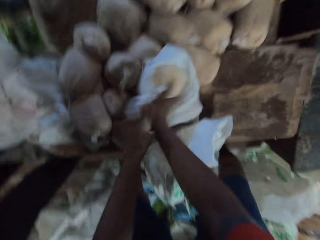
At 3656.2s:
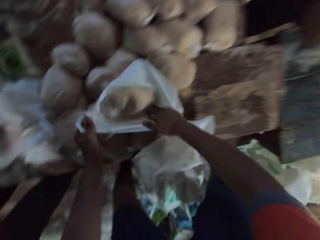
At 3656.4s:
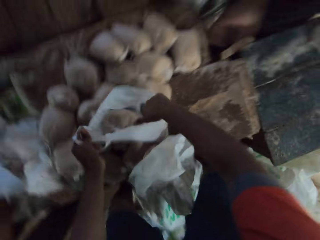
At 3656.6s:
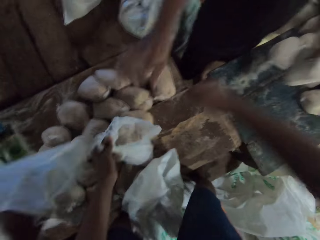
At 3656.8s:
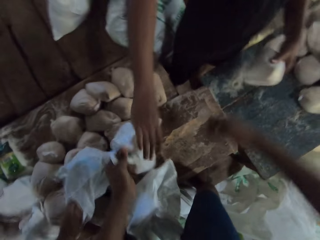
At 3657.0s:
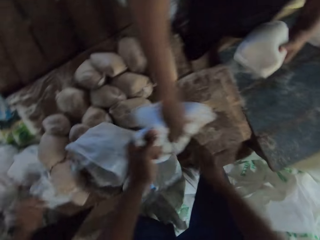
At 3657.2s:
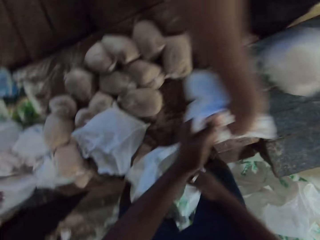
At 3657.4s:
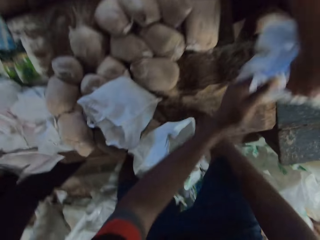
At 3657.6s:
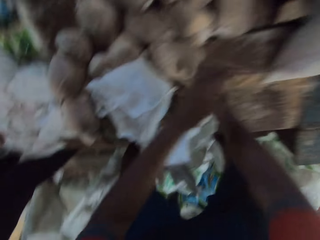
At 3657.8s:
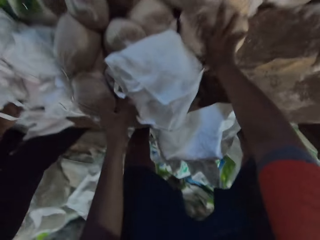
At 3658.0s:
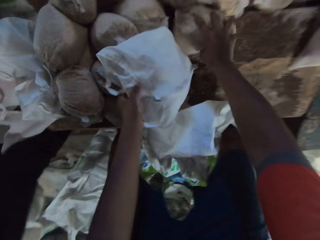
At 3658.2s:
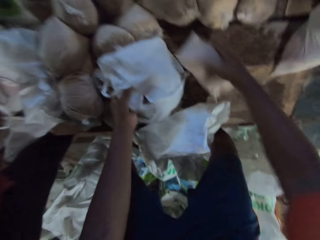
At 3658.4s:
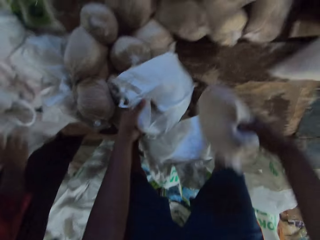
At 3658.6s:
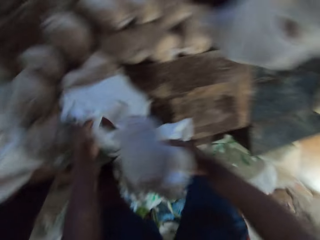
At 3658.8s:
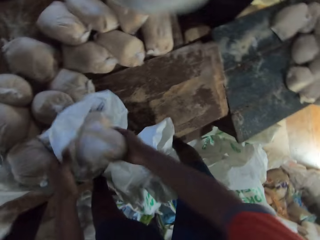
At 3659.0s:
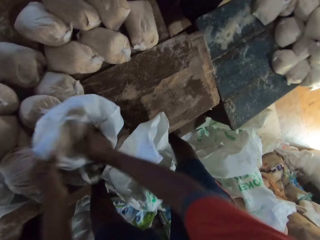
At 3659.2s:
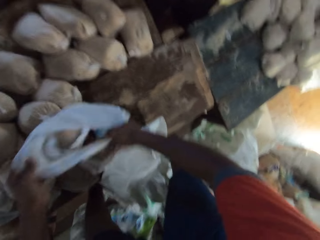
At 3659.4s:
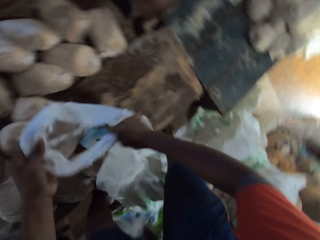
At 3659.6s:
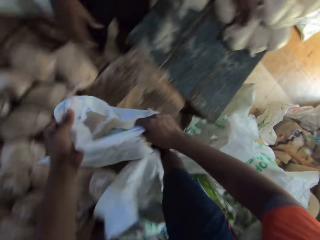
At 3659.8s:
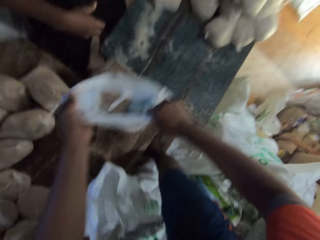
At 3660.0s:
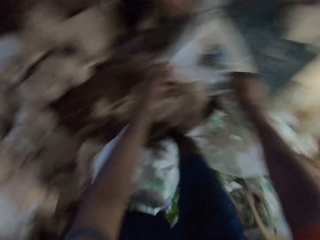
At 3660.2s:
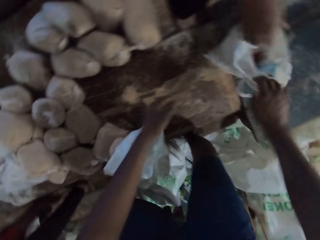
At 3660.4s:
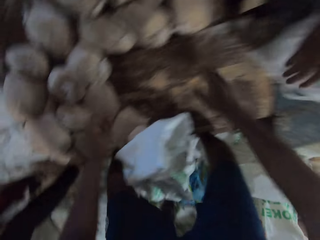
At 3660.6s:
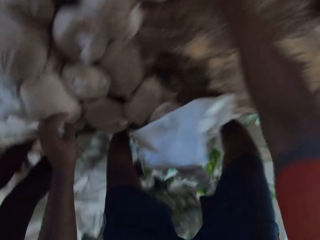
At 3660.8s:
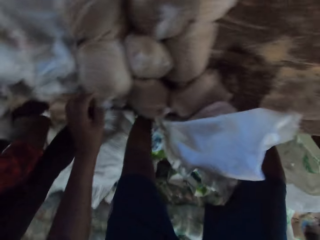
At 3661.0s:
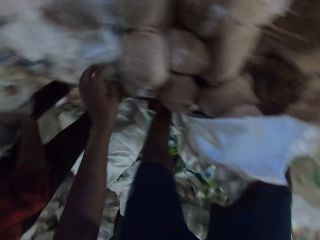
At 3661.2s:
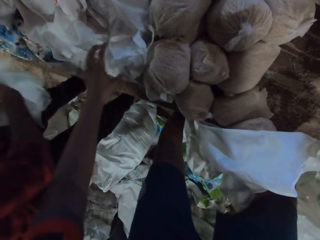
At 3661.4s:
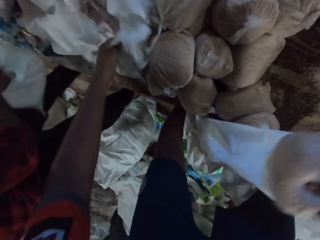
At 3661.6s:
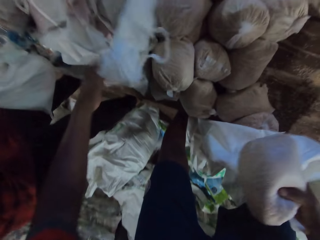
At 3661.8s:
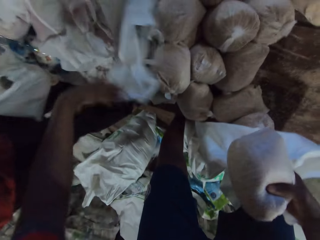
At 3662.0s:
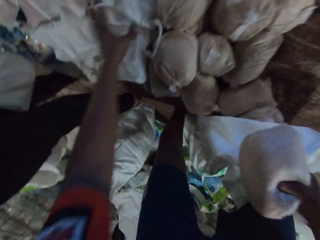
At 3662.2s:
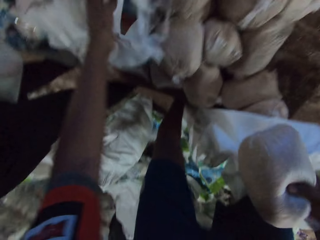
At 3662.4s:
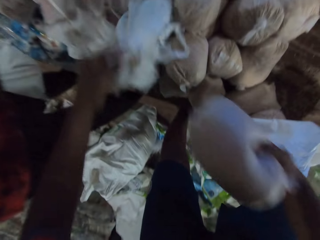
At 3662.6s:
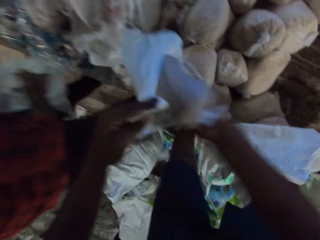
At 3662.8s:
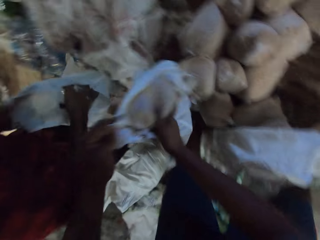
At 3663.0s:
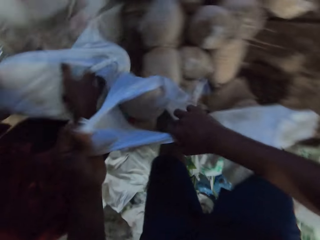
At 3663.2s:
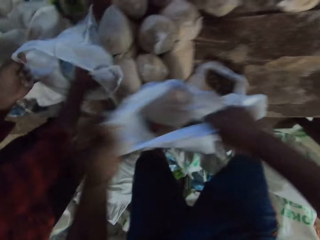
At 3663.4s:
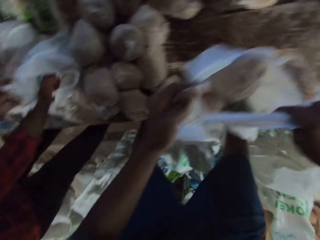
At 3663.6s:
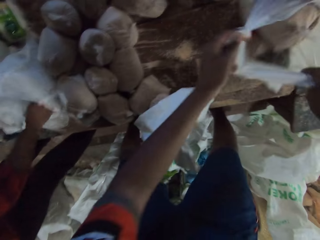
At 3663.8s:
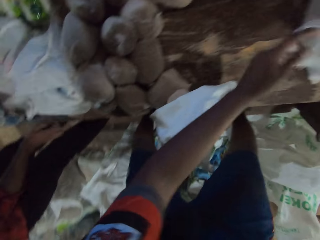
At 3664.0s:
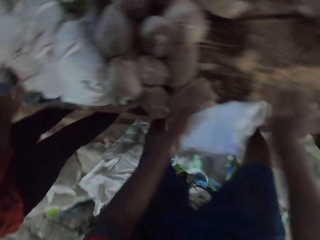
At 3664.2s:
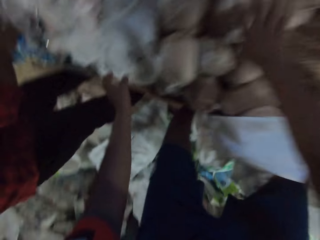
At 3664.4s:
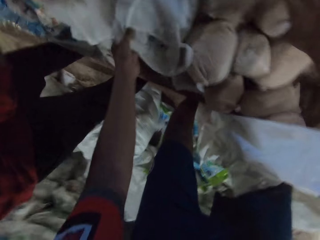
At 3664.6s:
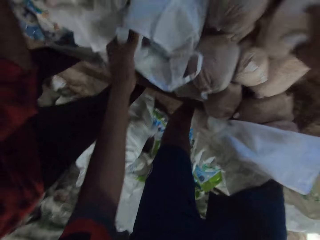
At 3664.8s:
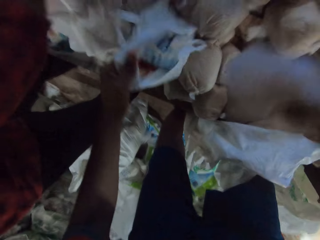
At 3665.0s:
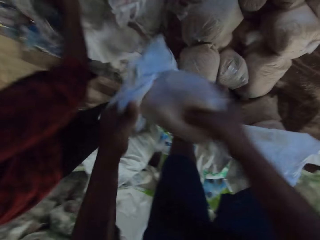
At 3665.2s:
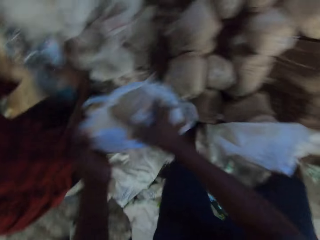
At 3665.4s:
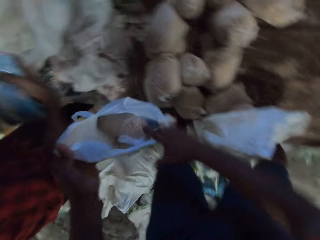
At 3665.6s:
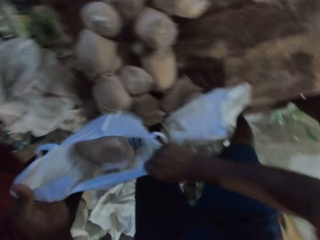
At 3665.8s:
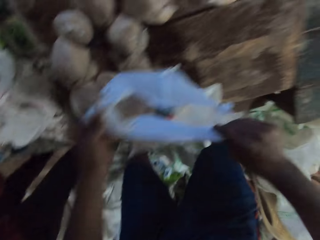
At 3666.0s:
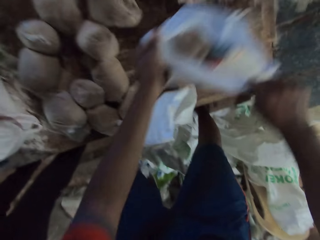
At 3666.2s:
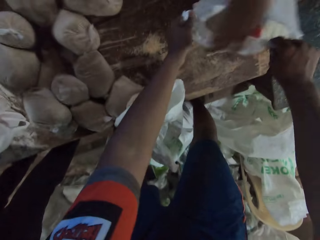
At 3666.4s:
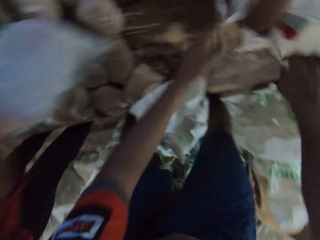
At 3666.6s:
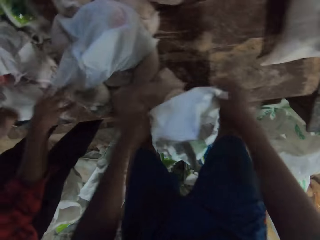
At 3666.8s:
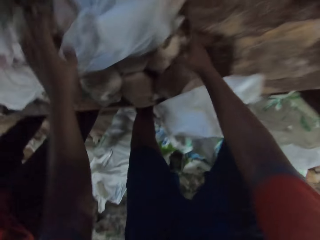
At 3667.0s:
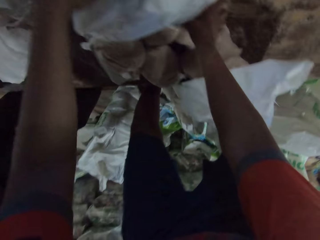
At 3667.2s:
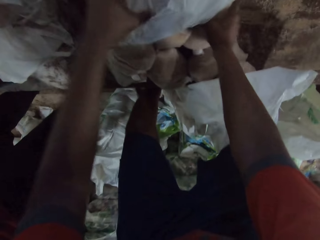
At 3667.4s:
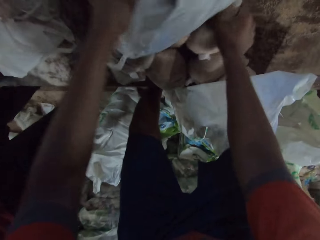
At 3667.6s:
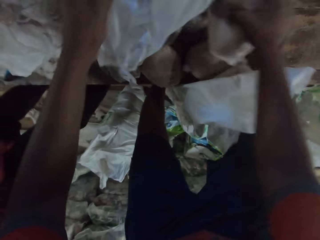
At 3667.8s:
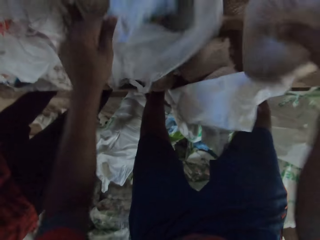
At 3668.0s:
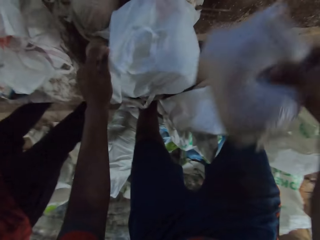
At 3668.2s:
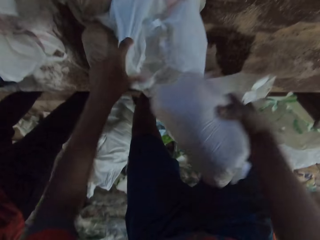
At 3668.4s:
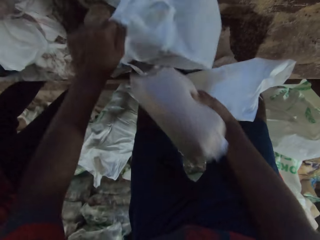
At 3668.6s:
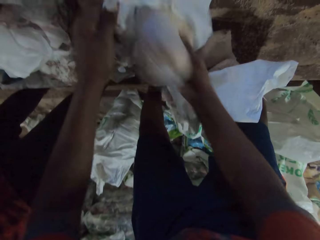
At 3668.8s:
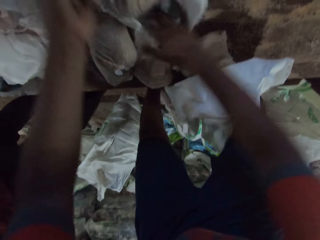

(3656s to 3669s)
The camera wearer carries the carrier bag from the table with both hands. A man drops a carrier bag on the table with both hands. The camera wearer passes the carrier bag to another man with his left hand. The other man collects the carrier bag from the camera wearer with his right hand, and drops the carrier bag on the table with his right hand. The camera wearer picks a pack of wheat flour from the table with his right hand. He holds a carrier bag on the table with his left hand. He puts the pack of wheat flour in the carrier bag in his left hand with his right hand. He carries the carrier bag from the table with both hands. He drops the carrier bag on the table with both hands. The other man carries the carrier bag from the table with his right hand. The camera wearer picks a pack of wheat flour from the table with his right hand. The first man puts a pack of soap in a carrier bag in his left hand with his right hand. The camera wearer picks a carrier bag from the table with his left hand. He puts the pack of wheat flour in the carrier bag in his left hand with his right hand. The first man drops the carrier bag on the table with both hands. The camera wearer holds the carrier bag with both hands. He passes the carrier bag to the other man with both hands. He picks a carrier bag from the table with his left hand. He picks a pack of wheat flour from the table with his right hand. He puts the pack of wheat flour in the carrier bag in his left hand with his right hand. The first man picks a pack of soap from the table with his right hand. The camera wearer holds the carrier bag with both hands. He drops the carrier bag on the table with both hands. The other man carries the carrier bag from the table with both hands. The first man drops a carrier bag on the table with both hands. The camera wearer picks a pack of wheat flour from the table with his right hand. He picks a carrier bag from the table with his left hand. He puts the pack of wheat flour in the carrier bag in his left hand with his right hand.

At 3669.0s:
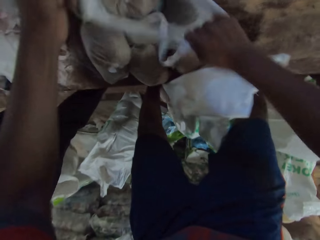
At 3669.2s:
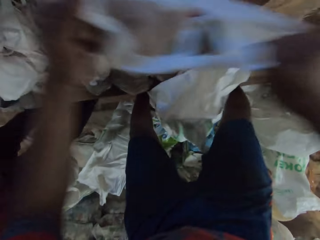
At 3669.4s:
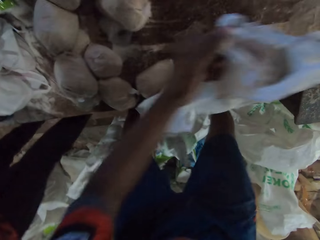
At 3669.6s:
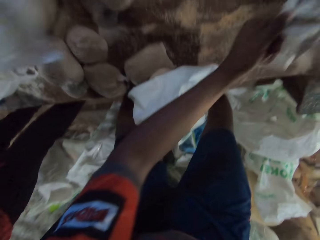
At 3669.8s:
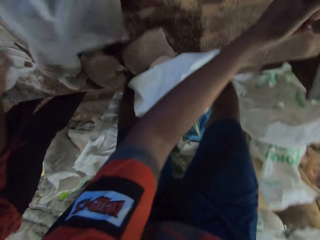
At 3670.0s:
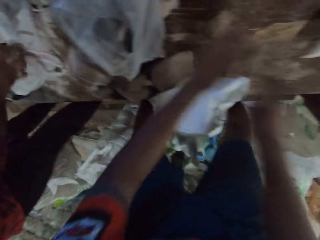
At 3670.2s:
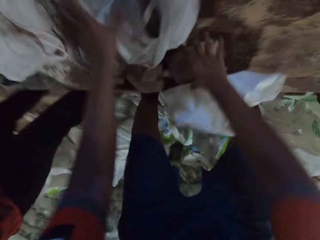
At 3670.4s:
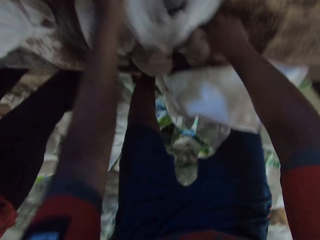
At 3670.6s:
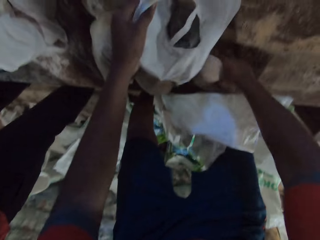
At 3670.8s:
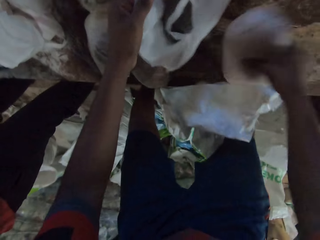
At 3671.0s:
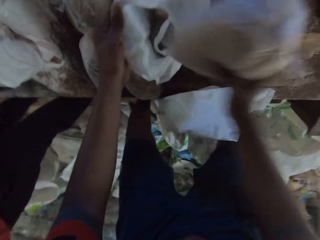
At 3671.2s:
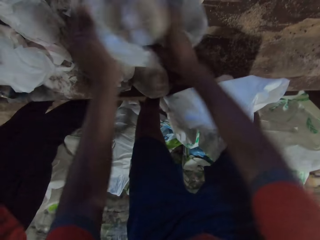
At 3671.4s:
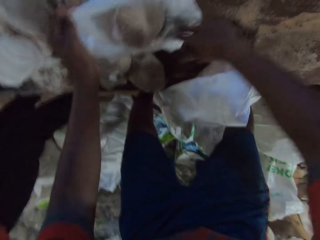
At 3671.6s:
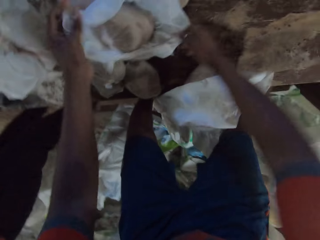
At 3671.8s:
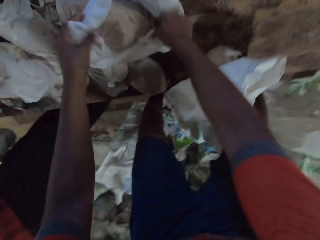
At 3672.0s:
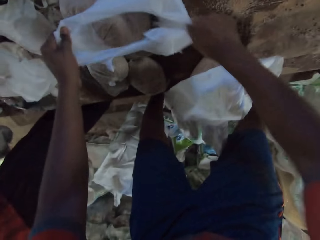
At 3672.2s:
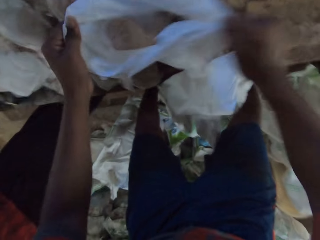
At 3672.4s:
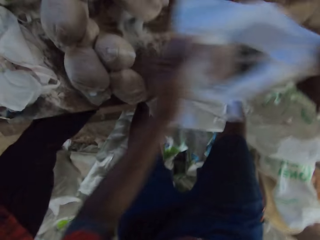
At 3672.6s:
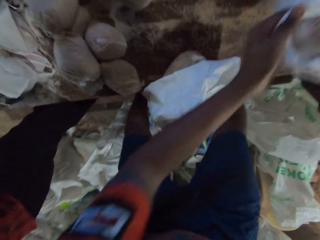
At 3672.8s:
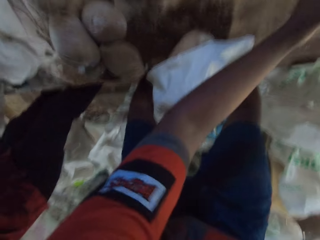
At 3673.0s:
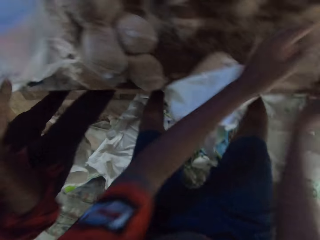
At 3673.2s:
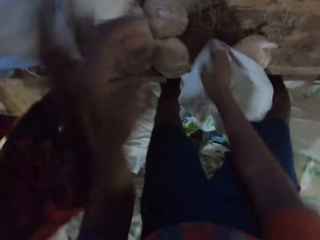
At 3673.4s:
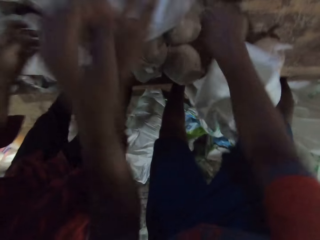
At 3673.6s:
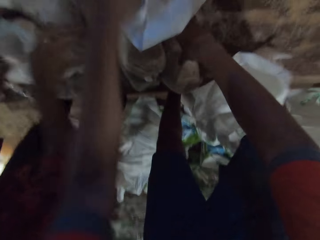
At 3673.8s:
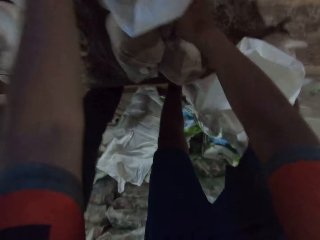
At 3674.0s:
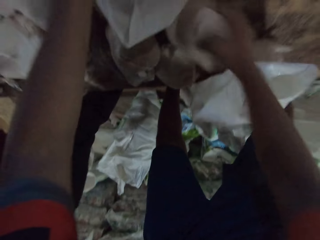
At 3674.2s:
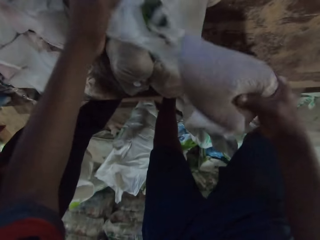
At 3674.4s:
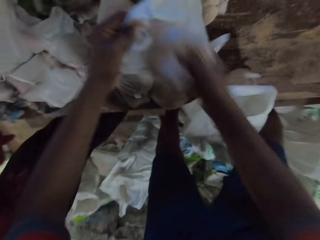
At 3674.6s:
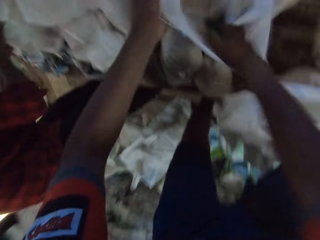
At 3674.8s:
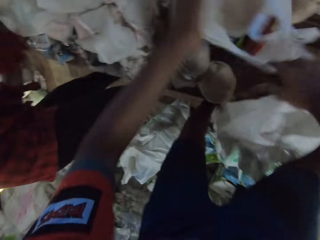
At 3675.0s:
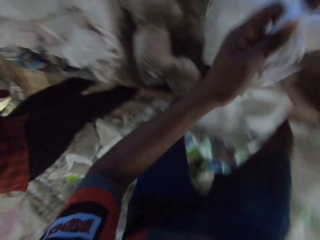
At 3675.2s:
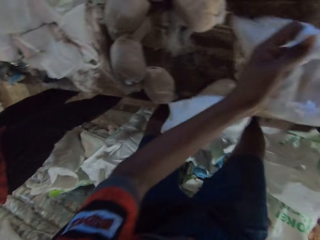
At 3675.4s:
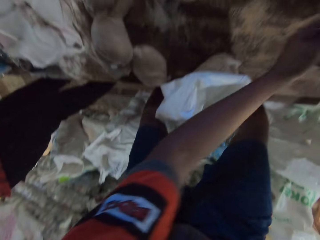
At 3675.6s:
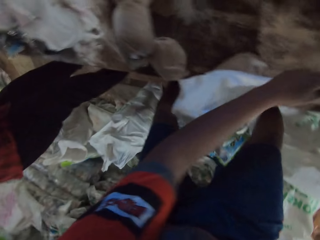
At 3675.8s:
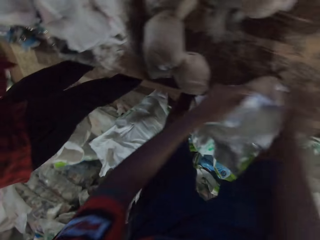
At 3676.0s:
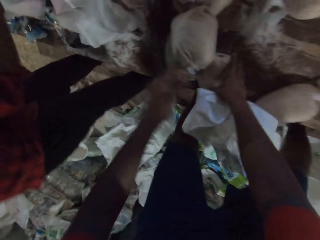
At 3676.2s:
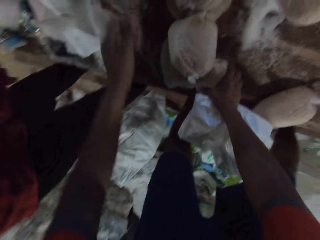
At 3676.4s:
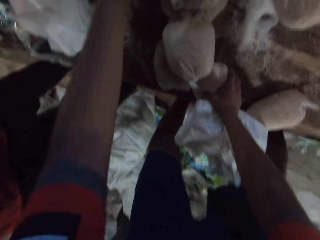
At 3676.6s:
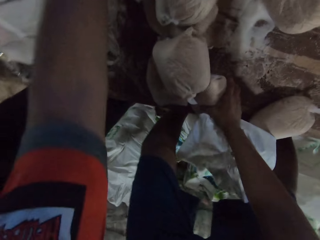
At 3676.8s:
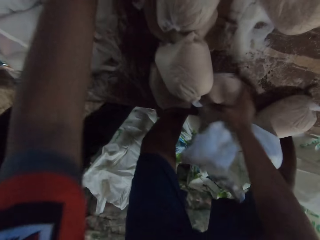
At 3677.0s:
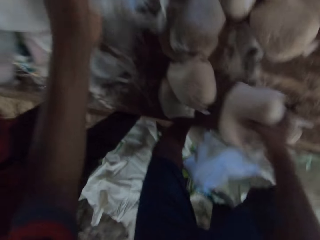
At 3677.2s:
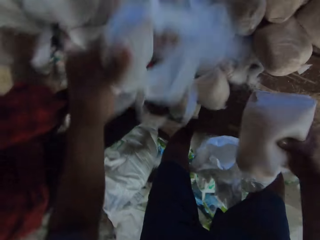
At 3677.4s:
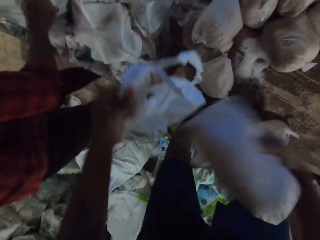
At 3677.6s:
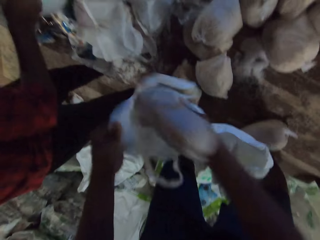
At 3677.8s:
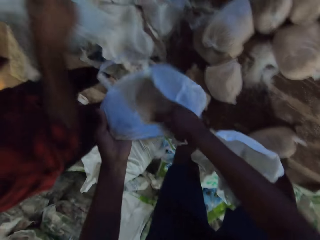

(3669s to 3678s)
The camera wearer holds the carrier bag with both hands. A man drops the carrier bag on the table with both hands. The camera wearer drops the carrier bag on the table with both hands. He holds the carrier bag on the table with his left hand. He picks up a pack of wheat flour from the table with his right hand. He puts the pack of wheat flour in the carrier bag on the table with his right hand. He carries the carrier bag from the table with both hands. He drops the carrier bag on the table with both hands. The man drops the carrier bag on the table with both hands. The camera wearer holds the carrier bag on the table with his left hand. He picks up the pack of wheat flour from the table with his right hand. He puts the pack of wheat flour in the carrier bag in his left hand with his right hand. He carries the carrier bag from the table with both hands. He drops the carrier bag on the table with both hands. He picks up the pack of wheat flour from the table with his right hand. He picks up the carrier bag from the table with his left hand. He puts the pack of wheat flour in the carrier bag in his left hand with his right hand.
